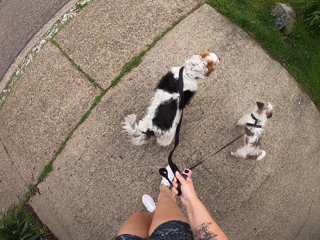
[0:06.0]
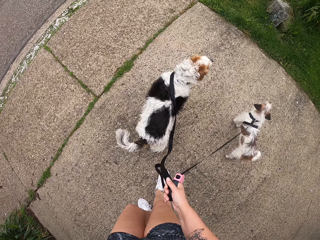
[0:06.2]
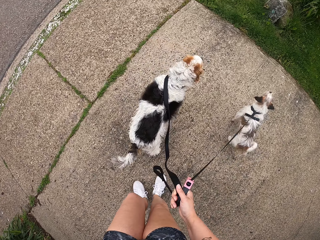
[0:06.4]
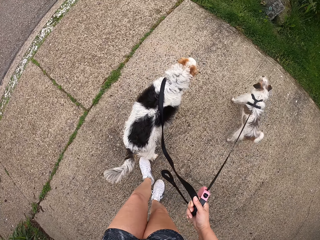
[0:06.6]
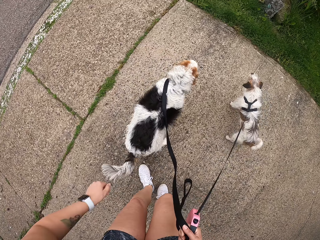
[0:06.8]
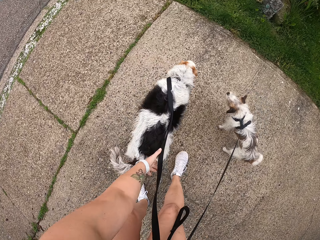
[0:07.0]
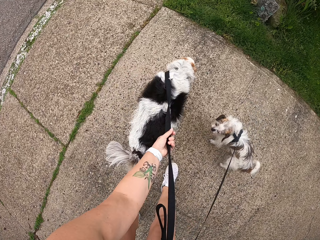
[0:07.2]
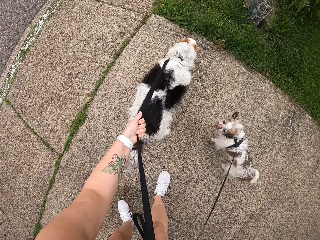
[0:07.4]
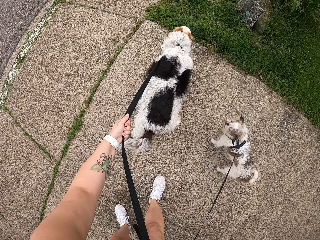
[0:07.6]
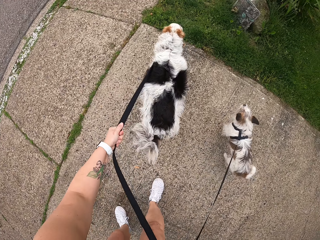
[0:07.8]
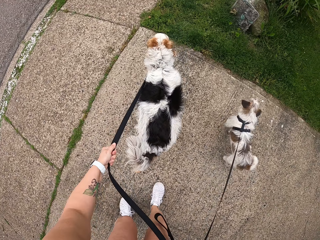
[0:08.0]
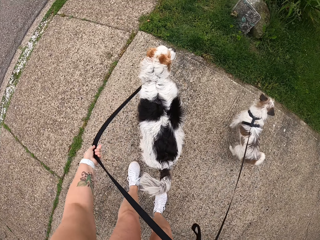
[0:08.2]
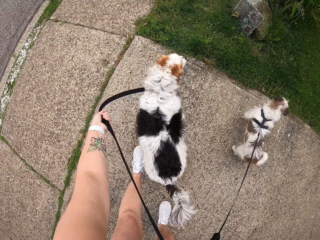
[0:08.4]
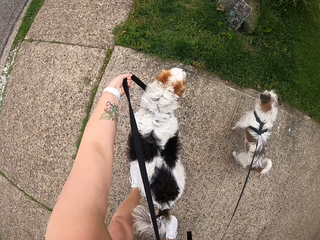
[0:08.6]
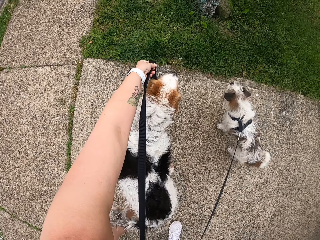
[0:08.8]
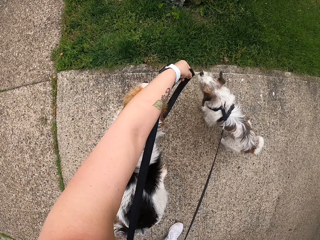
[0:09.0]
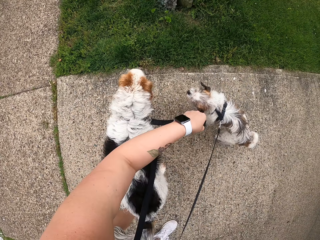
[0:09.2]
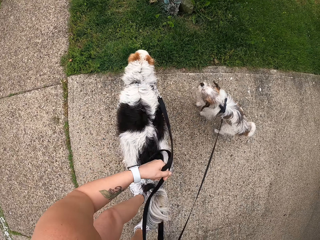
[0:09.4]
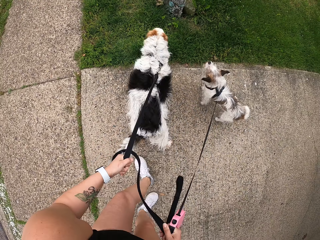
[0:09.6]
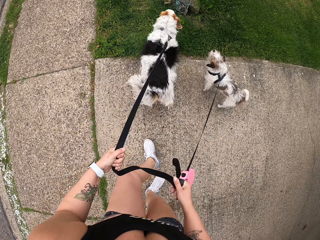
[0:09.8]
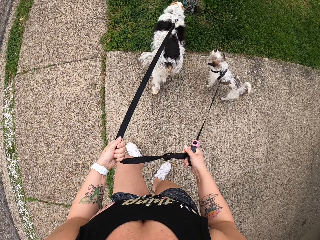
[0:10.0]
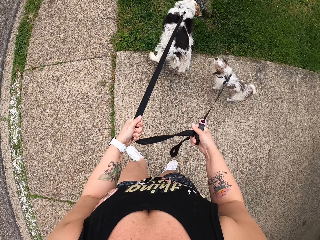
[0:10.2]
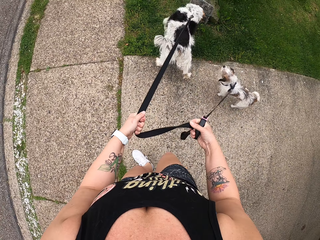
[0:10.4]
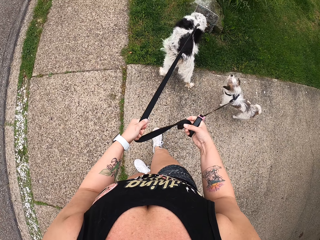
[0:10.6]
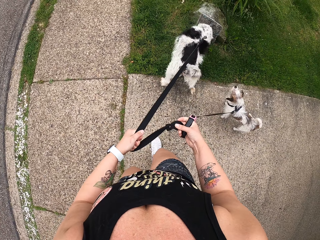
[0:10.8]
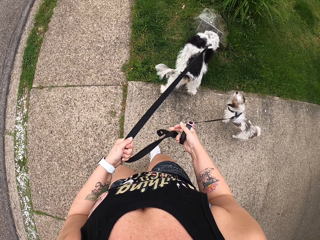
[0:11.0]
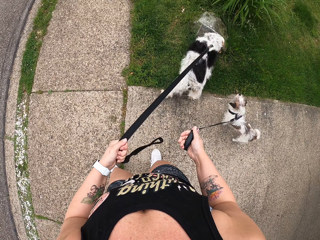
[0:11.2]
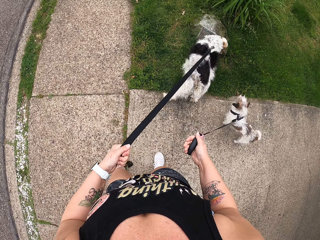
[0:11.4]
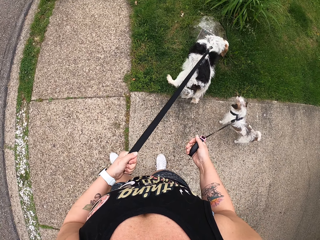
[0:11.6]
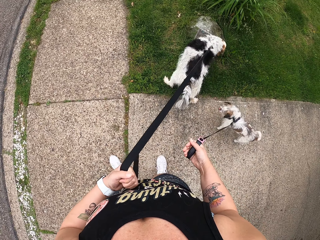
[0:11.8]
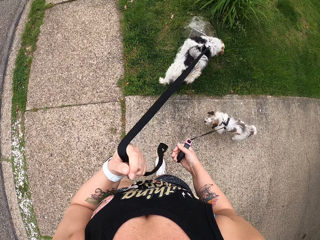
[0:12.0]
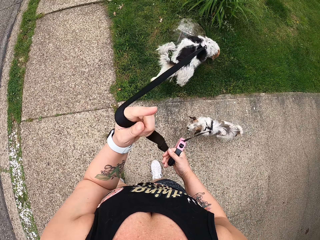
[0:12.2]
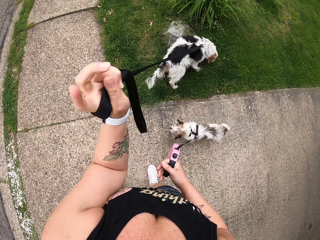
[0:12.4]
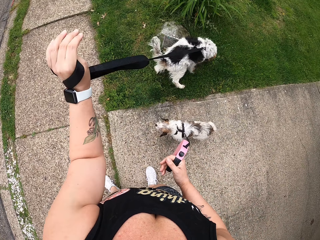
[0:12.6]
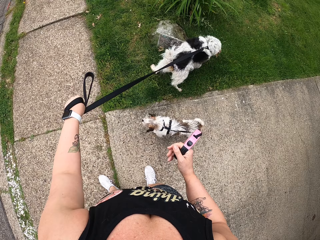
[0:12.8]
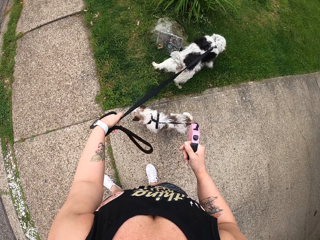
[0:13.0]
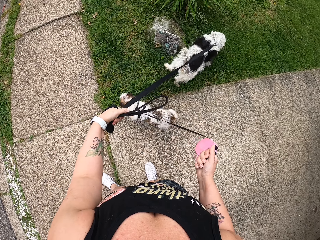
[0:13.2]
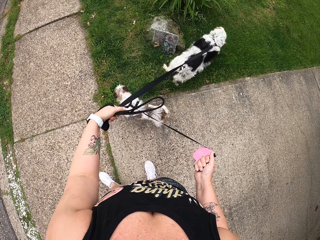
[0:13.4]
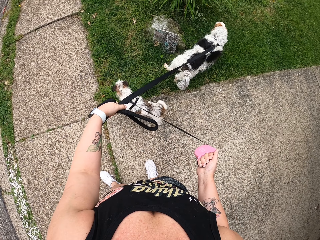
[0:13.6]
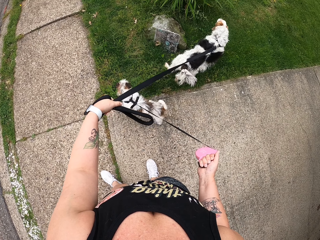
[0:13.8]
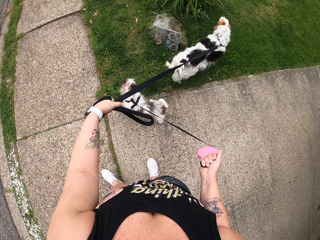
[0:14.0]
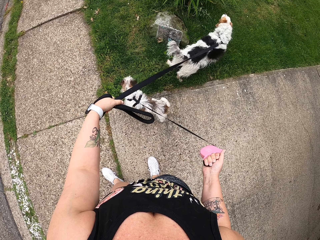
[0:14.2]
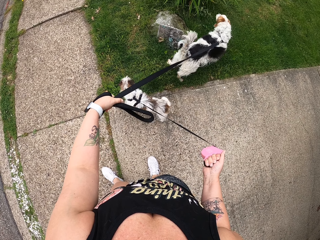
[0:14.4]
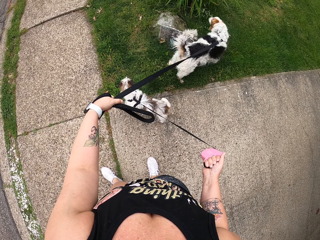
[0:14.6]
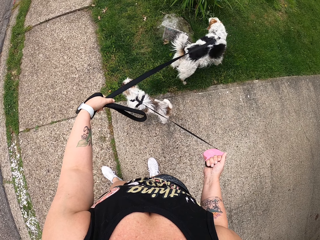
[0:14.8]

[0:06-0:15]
The camera wearer pulls a leash. She adjusts the leash. She moves the leash beside the dog. She holds the leashes. She walks on the path. She stands on the path and rolls the leash on her hand.

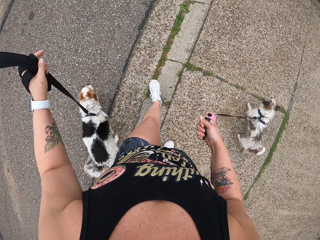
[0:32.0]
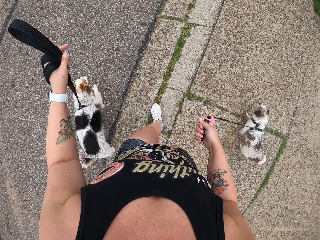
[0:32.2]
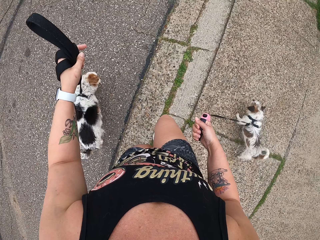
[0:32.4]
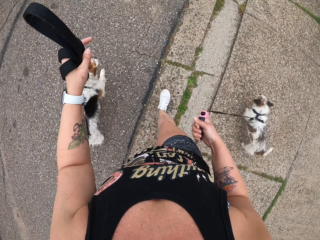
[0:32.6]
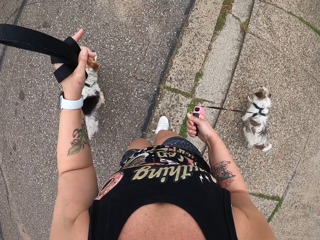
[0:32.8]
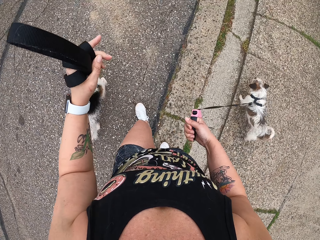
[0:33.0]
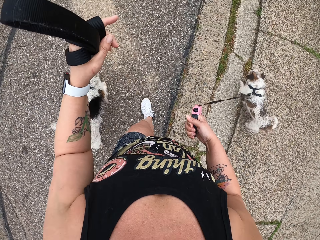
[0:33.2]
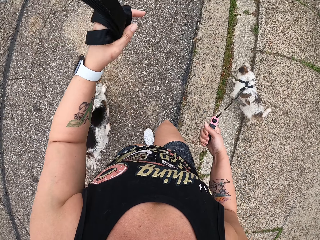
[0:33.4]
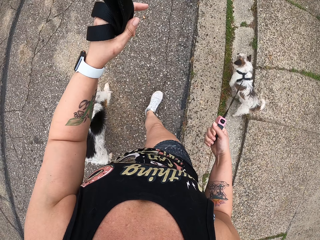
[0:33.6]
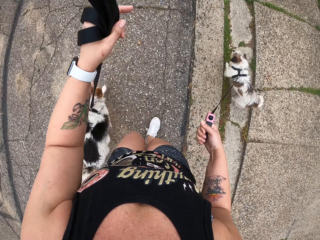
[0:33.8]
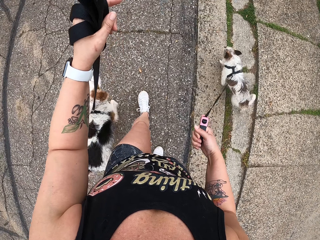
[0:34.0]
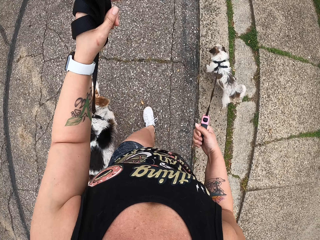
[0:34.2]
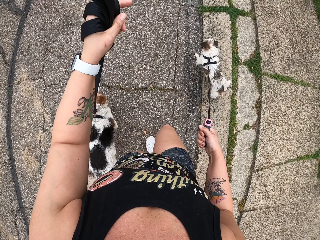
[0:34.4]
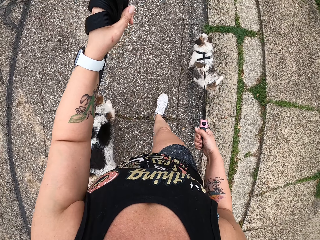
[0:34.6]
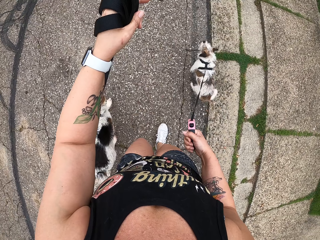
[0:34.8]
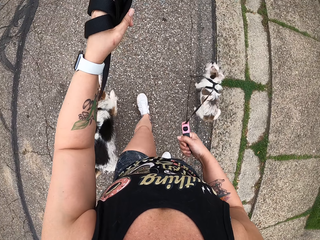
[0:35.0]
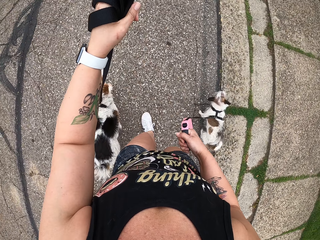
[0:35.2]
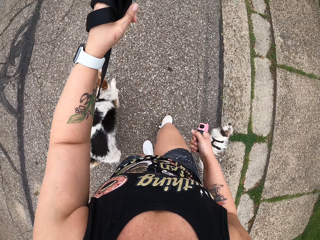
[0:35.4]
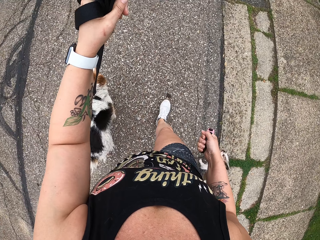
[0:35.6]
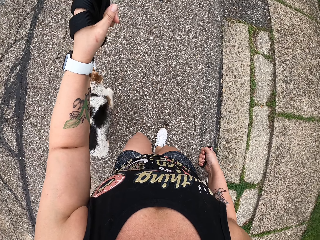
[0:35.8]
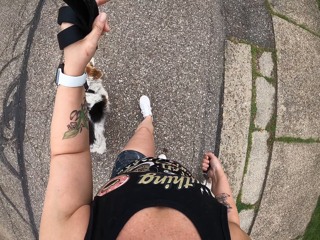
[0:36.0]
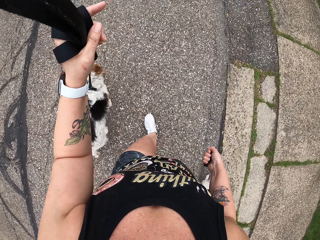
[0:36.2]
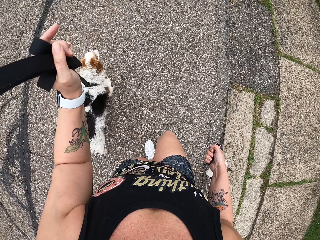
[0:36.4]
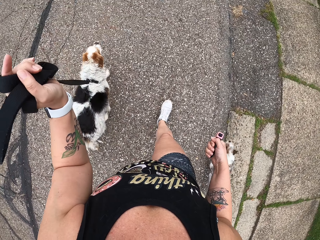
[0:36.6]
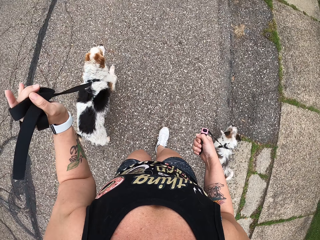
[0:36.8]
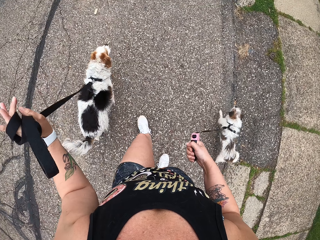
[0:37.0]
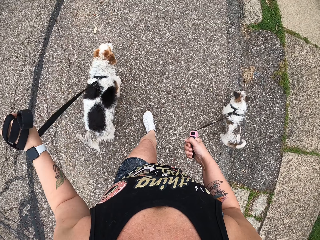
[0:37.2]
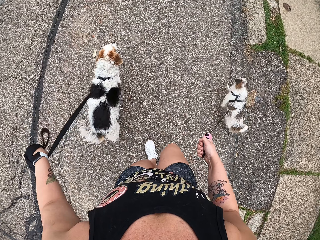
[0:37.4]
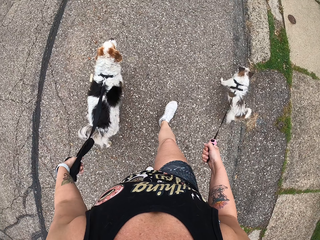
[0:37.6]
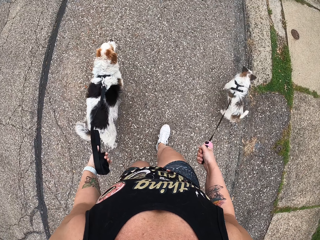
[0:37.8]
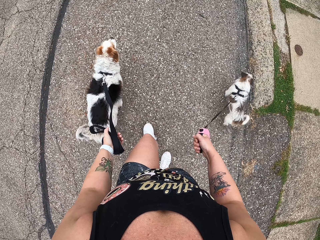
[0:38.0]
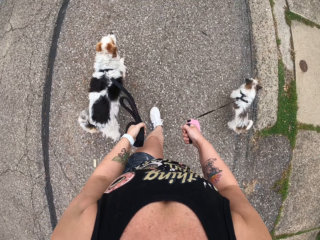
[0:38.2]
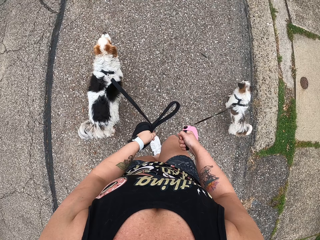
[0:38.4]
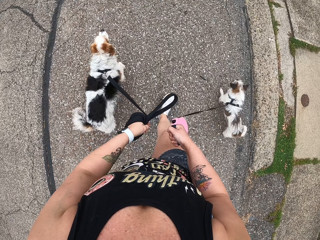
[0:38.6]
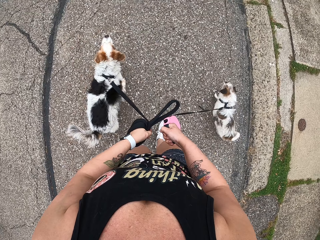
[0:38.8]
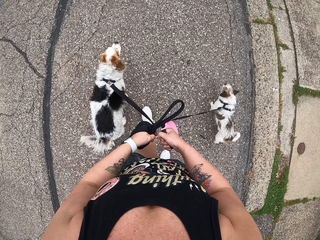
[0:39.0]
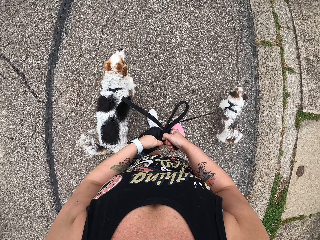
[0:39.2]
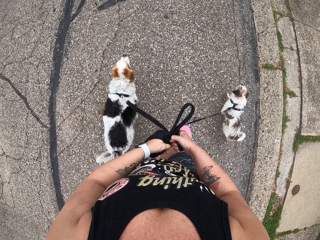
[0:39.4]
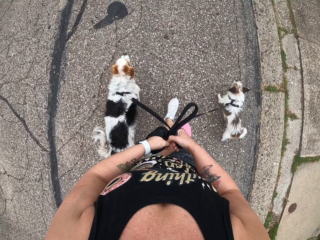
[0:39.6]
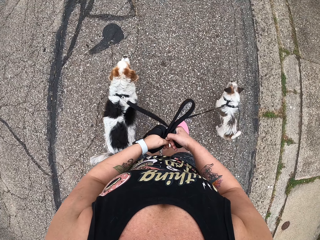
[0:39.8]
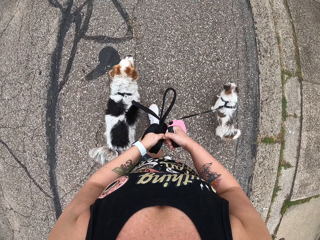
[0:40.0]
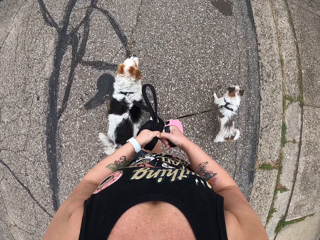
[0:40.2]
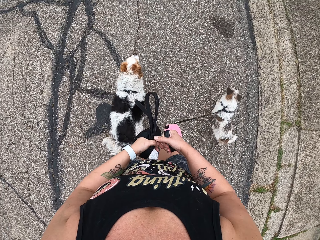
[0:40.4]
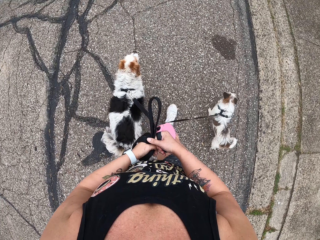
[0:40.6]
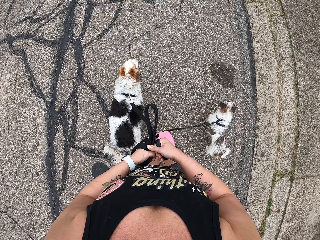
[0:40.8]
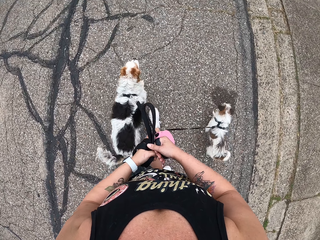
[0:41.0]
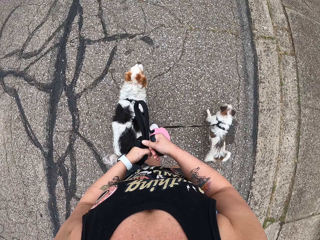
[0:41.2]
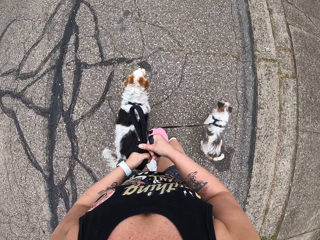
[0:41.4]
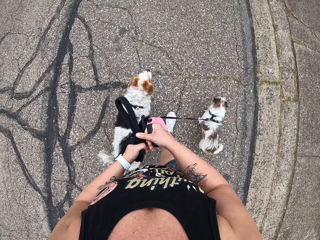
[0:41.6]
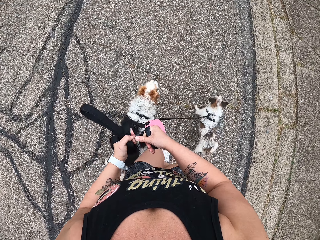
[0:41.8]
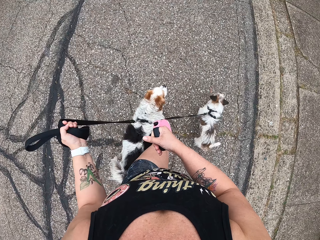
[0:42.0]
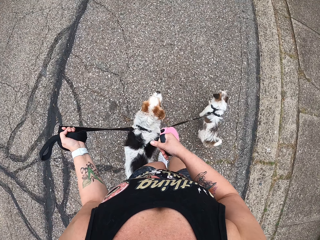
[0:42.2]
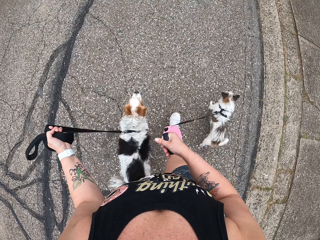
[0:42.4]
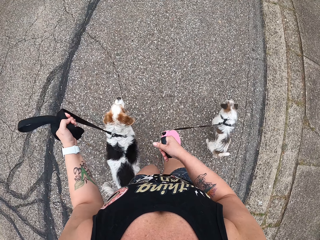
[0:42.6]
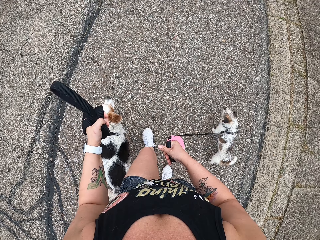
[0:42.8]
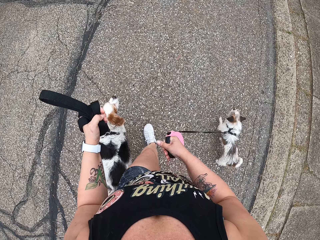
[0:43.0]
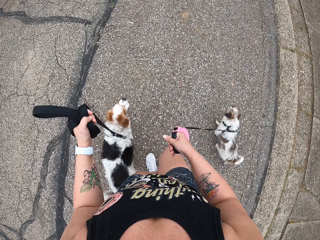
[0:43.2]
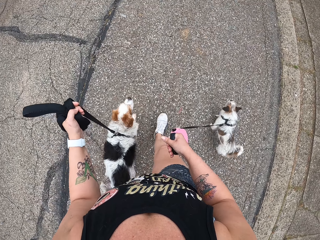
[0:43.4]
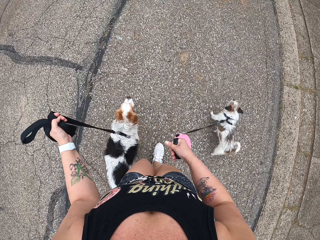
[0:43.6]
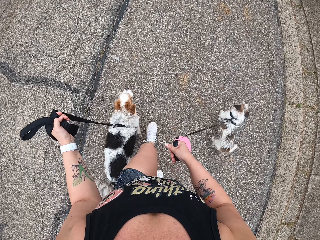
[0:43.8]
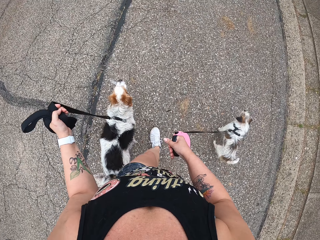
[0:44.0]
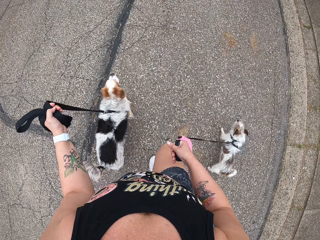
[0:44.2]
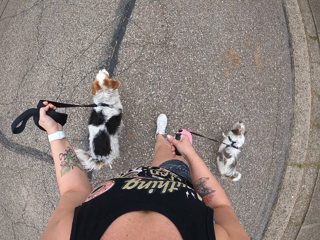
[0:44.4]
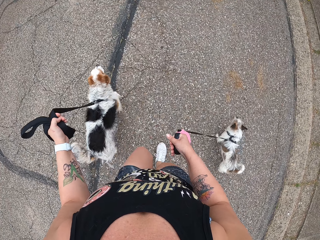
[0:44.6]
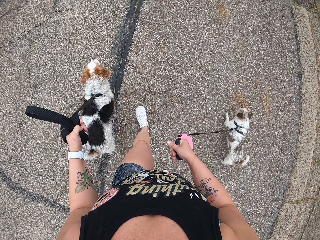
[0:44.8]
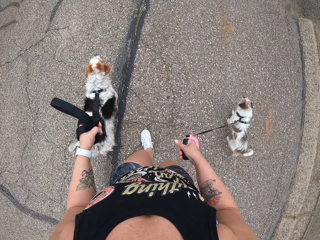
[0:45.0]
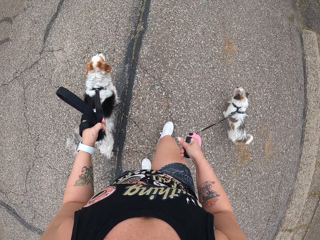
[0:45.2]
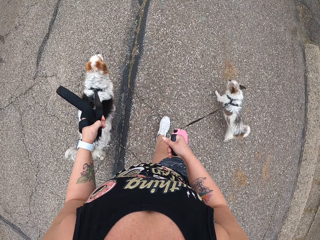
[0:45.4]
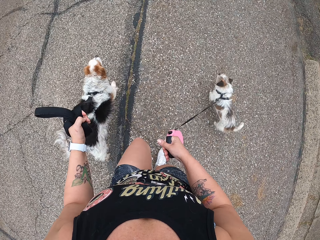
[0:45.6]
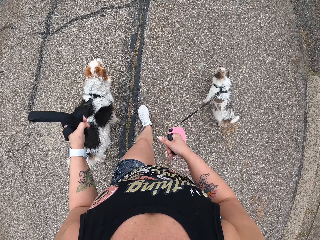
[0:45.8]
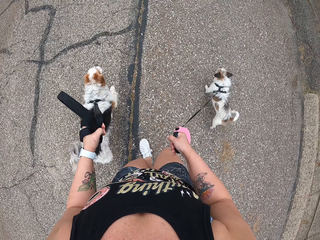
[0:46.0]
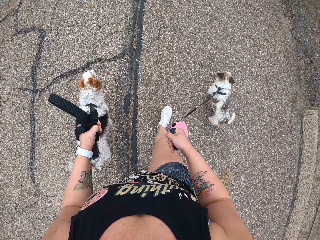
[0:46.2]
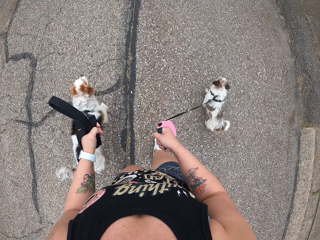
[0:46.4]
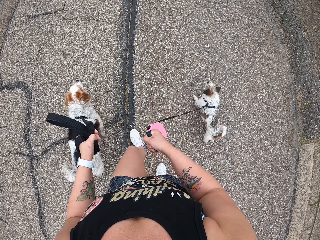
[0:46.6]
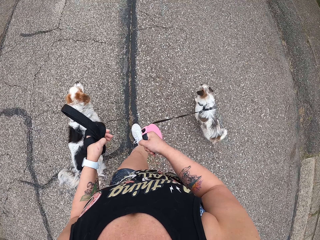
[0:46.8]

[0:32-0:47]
The camera wearer walks the dogs on the road. She rolls the leash on her hand. She walks the dogs on the road. She joins her hands. She walks the dogs on the road. She pulls the leash. She walks the dogs on the road.
